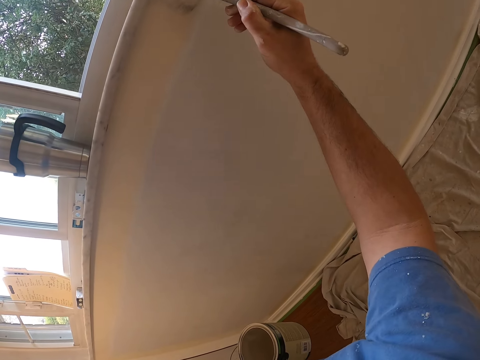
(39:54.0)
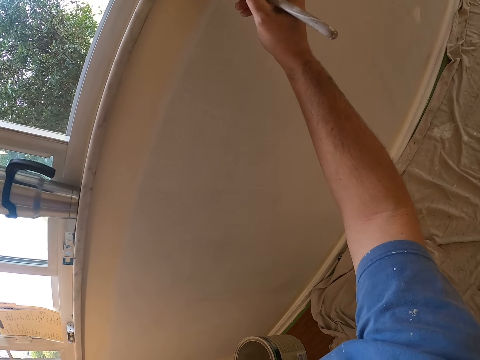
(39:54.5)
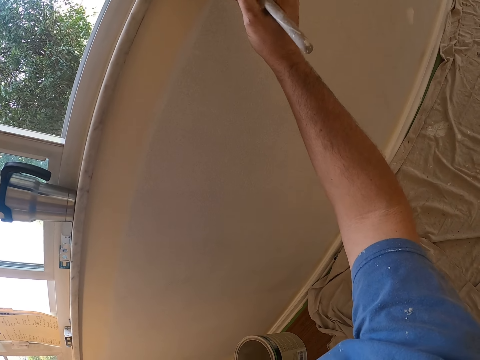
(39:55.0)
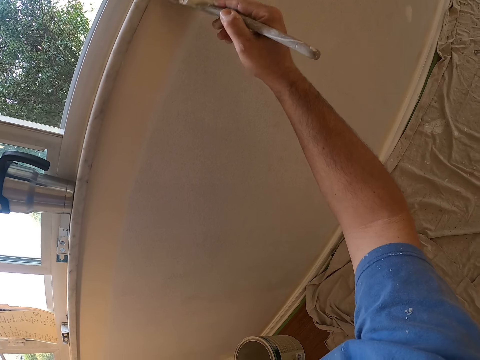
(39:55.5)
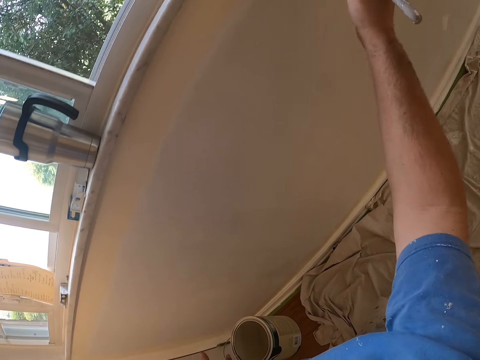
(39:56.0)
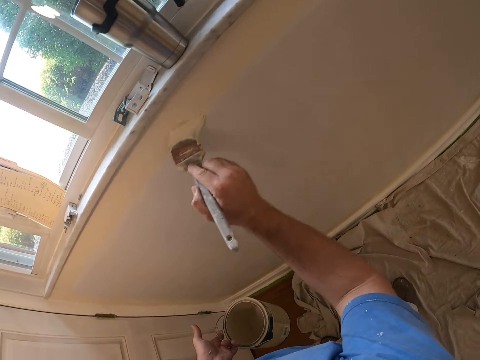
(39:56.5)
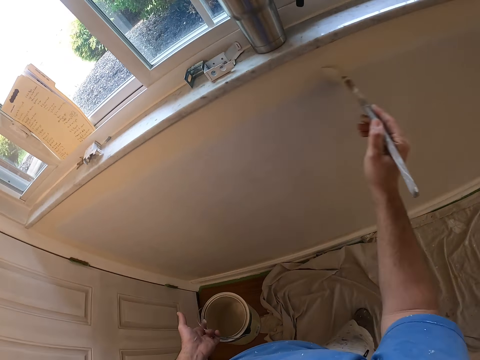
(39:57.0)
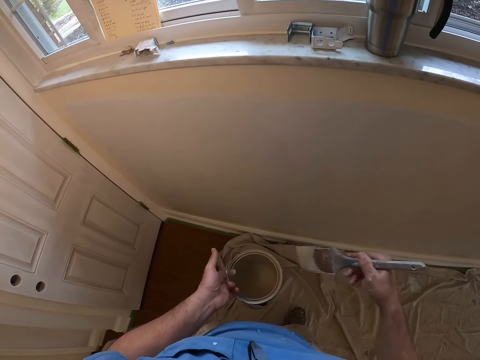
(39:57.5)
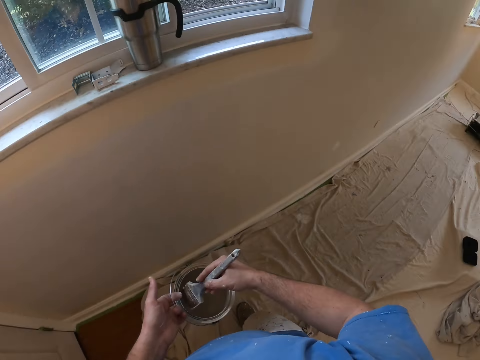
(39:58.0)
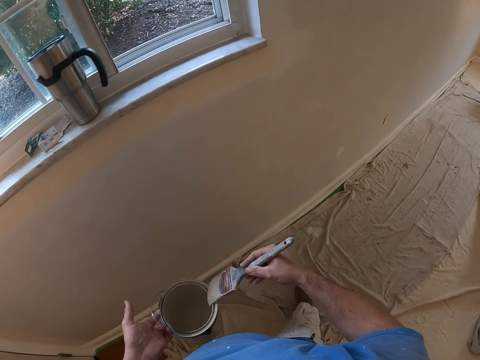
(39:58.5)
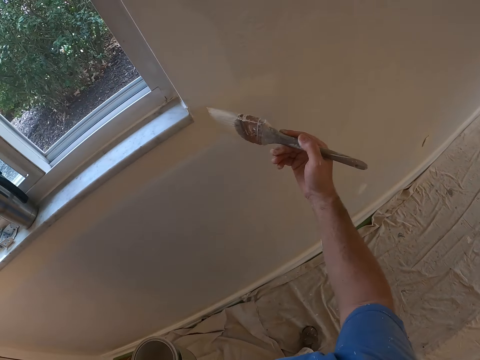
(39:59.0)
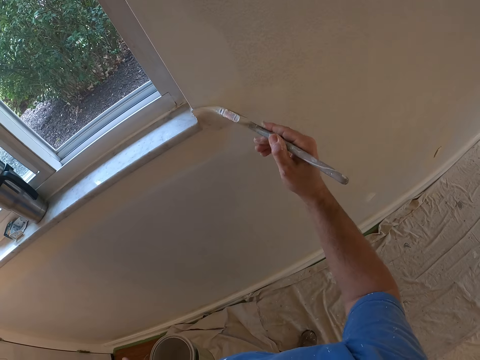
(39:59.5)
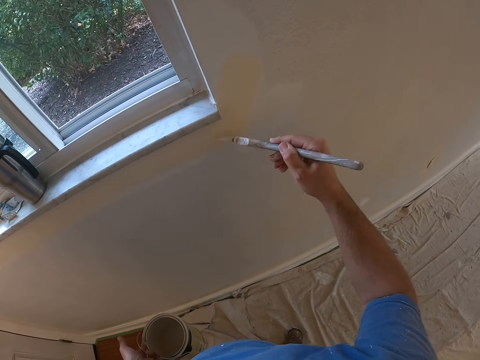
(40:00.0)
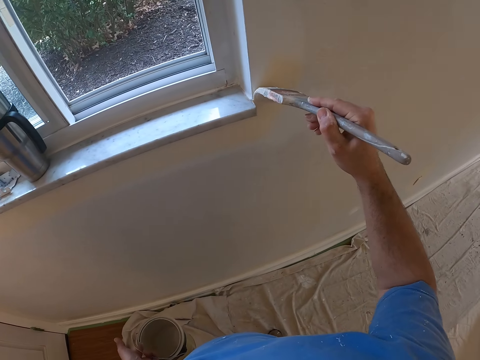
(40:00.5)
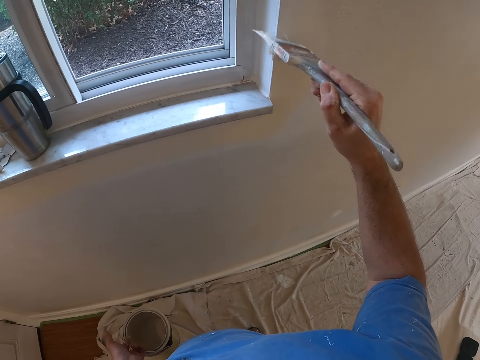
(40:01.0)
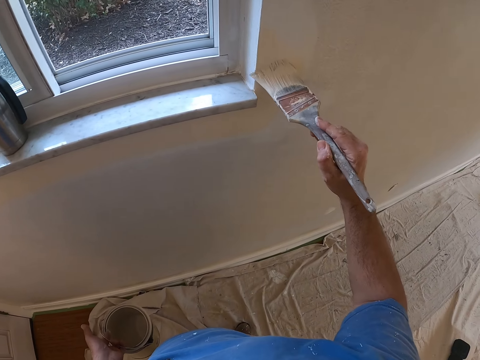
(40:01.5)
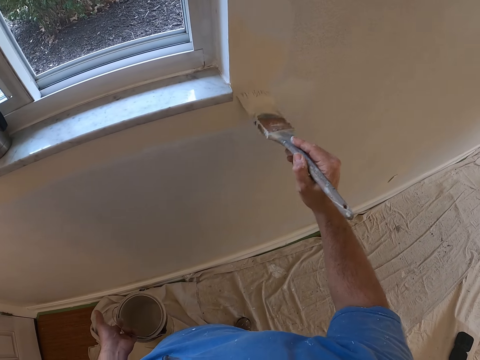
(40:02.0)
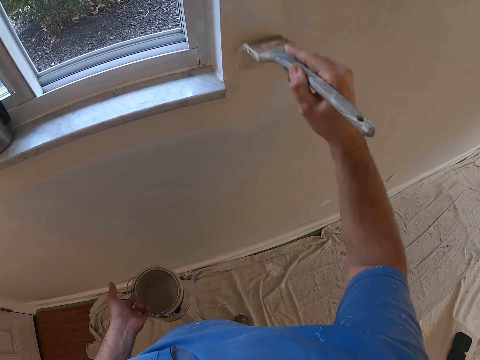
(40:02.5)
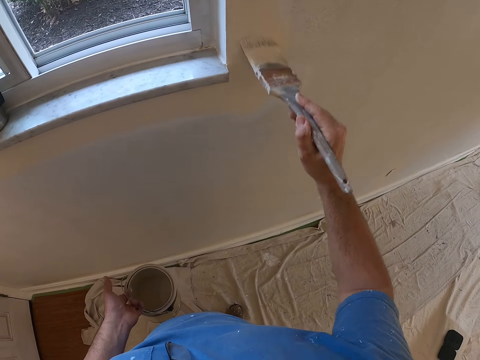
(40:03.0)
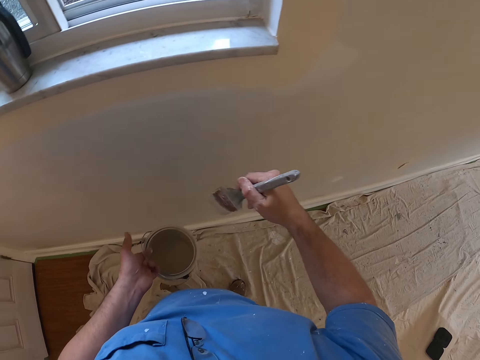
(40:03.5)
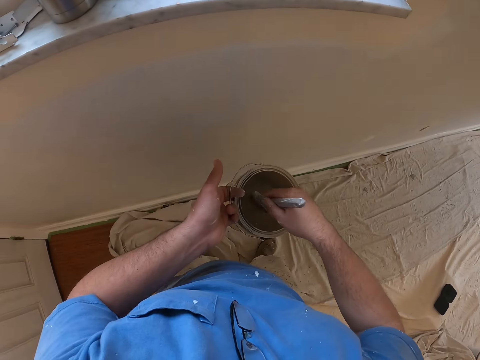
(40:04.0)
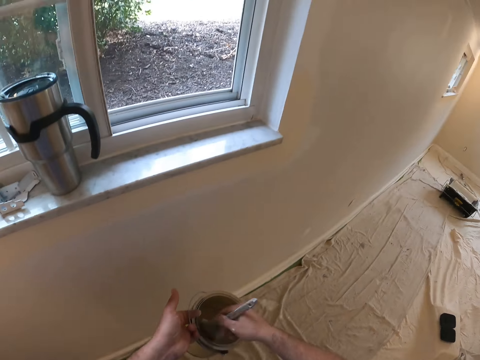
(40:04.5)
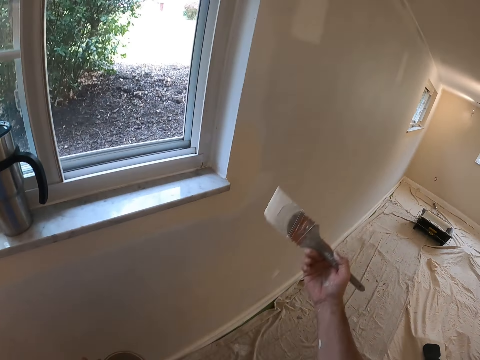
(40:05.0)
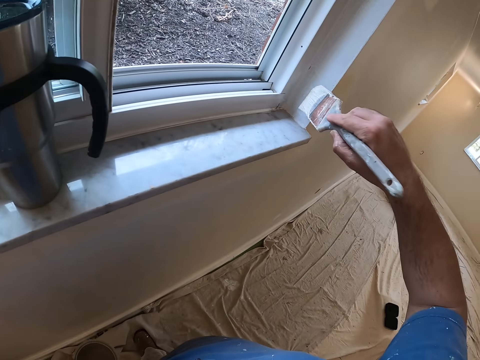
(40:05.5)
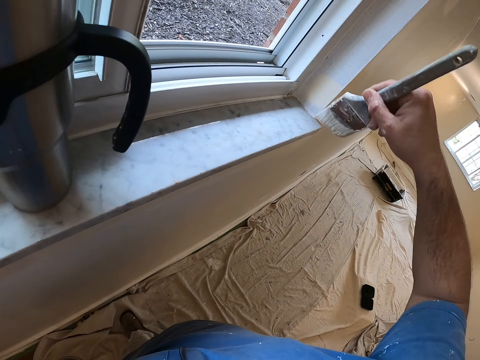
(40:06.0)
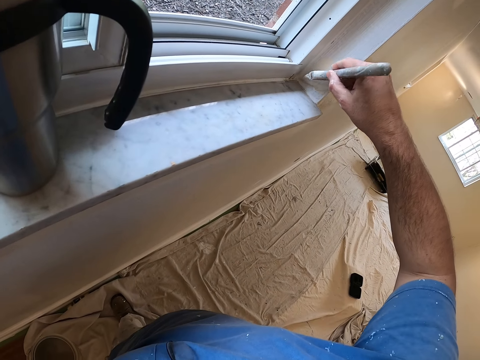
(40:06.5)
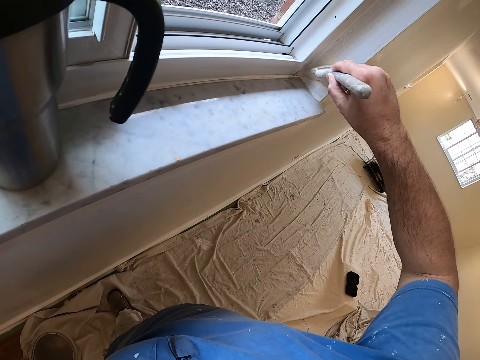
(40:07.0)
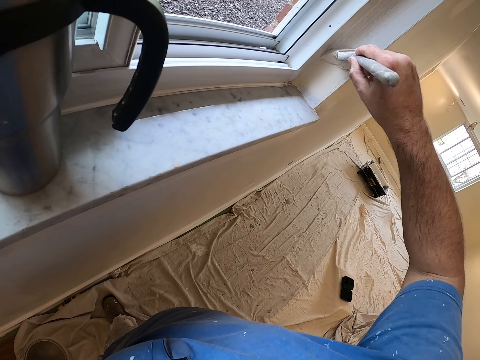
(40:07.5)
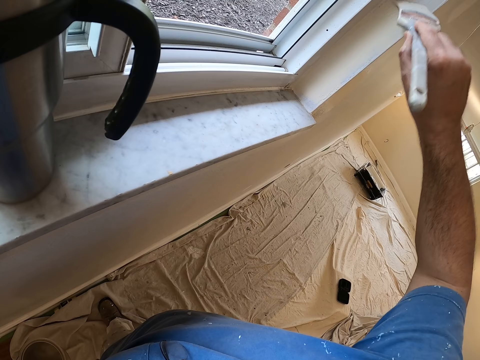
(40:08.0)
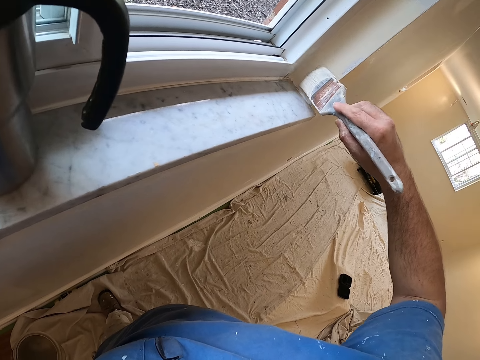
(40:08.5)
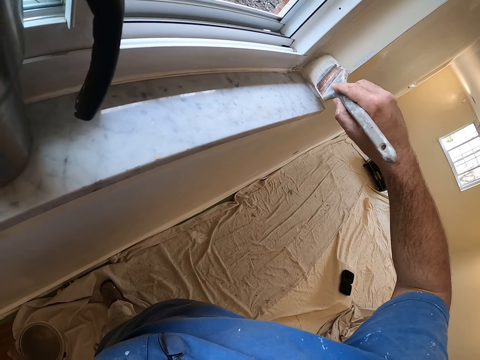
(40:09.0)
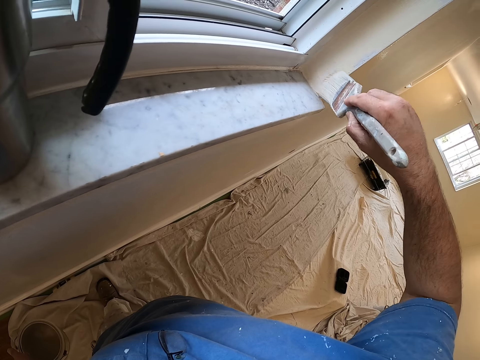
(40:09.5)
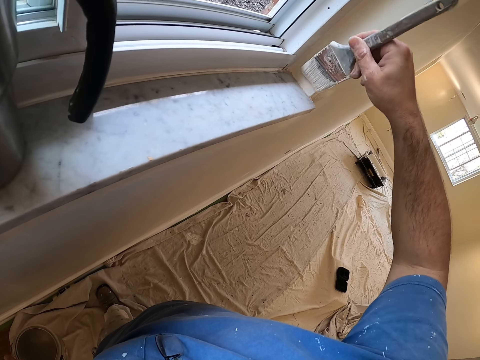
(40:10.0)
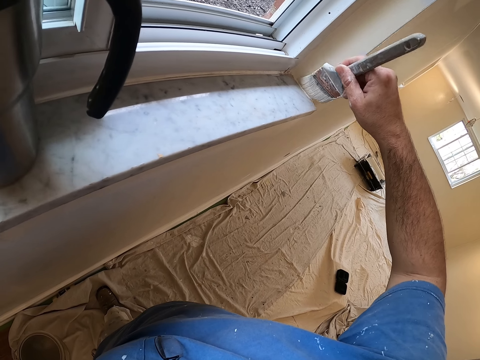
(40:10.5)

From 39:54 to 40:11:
The camera wearer dips the paint brush in his right hand into the paint container in his left hand. He moves to the right. He paints the edge of the wall with the paint brush in his right hand. He dips the paint brush in his right hand into the paint container in his left hand. He lifts the paint container. He paints the edge of the wall with the paint brush in his right hand.

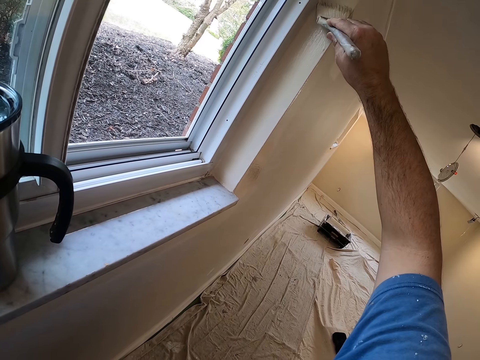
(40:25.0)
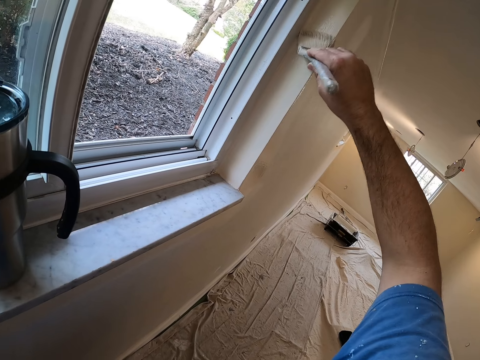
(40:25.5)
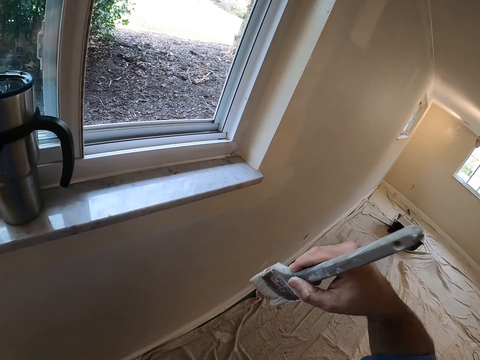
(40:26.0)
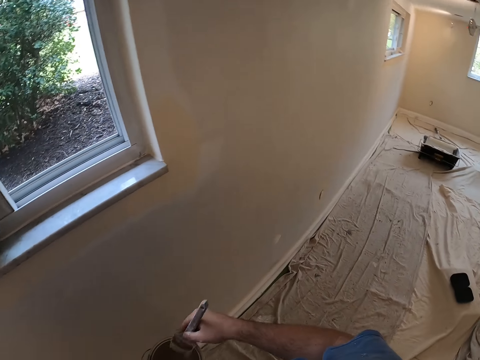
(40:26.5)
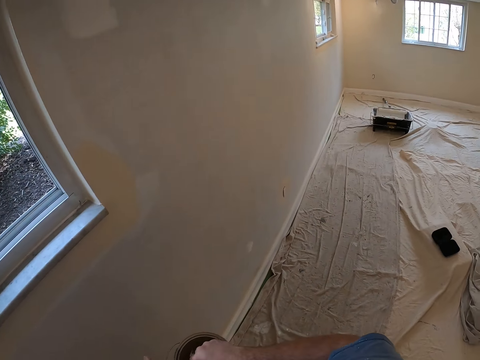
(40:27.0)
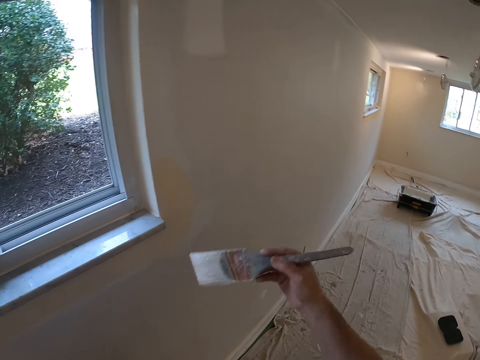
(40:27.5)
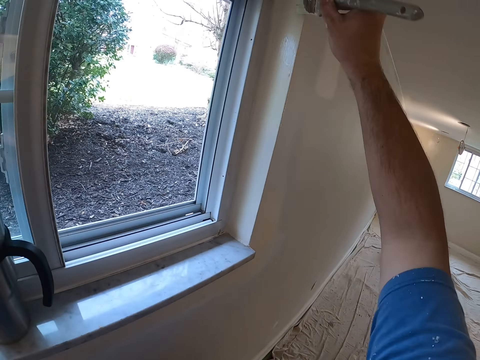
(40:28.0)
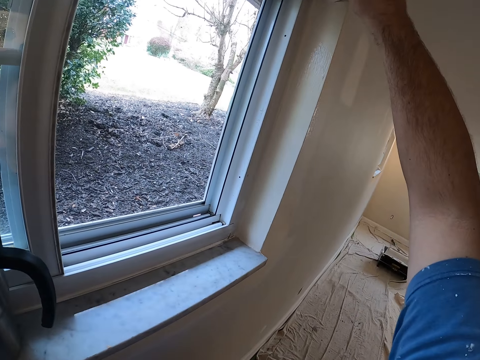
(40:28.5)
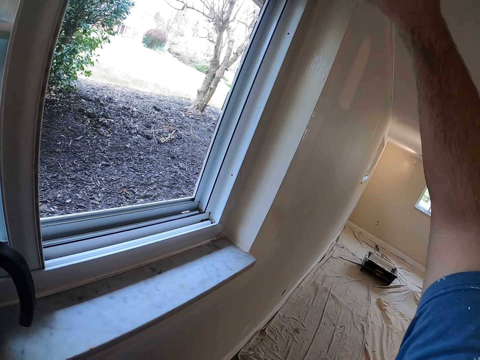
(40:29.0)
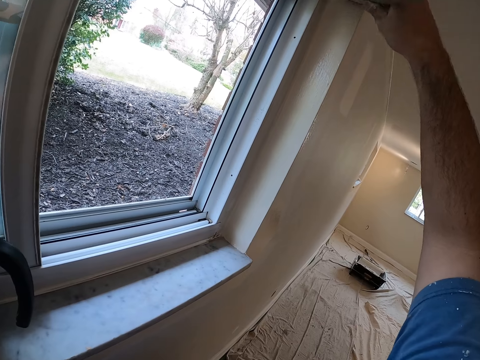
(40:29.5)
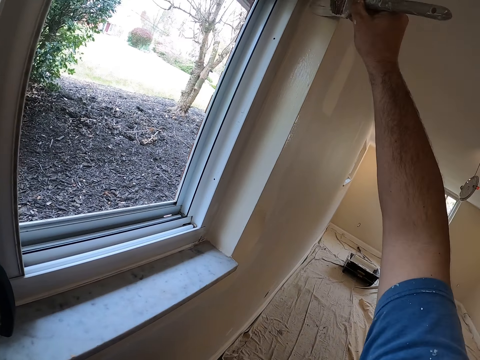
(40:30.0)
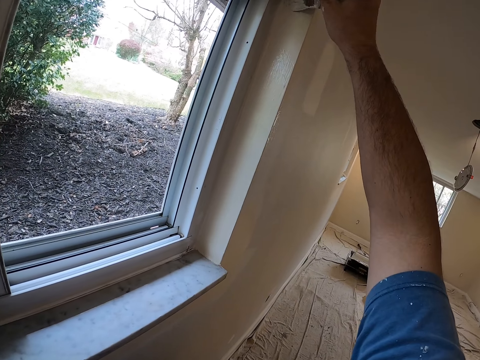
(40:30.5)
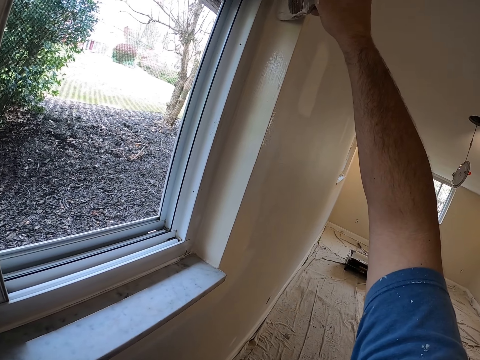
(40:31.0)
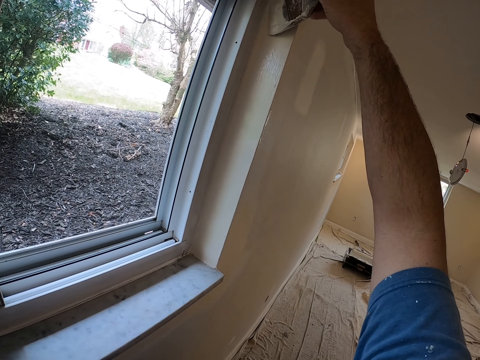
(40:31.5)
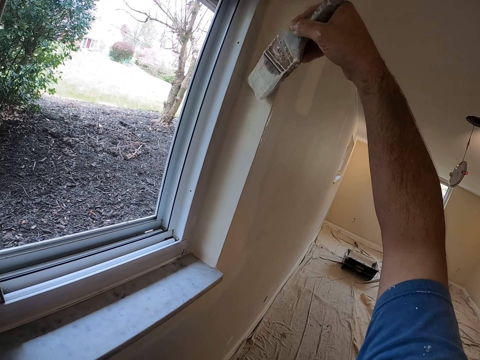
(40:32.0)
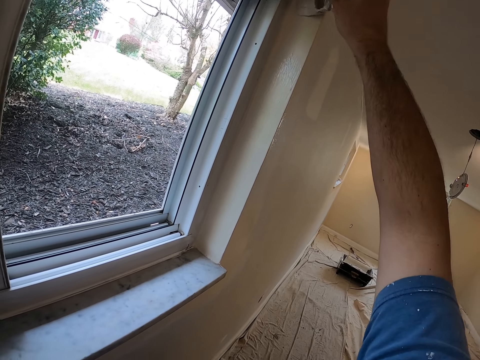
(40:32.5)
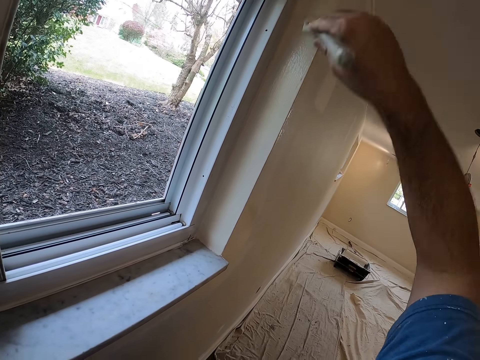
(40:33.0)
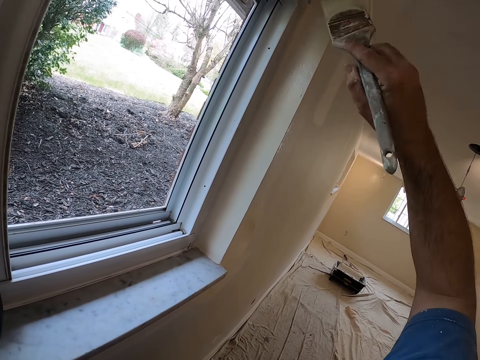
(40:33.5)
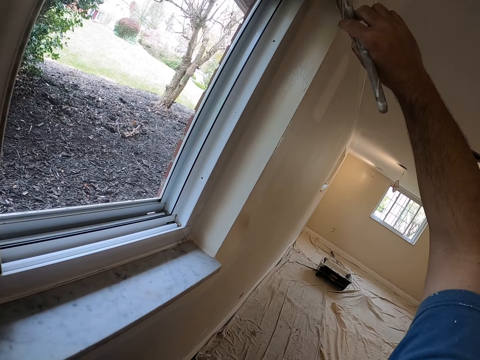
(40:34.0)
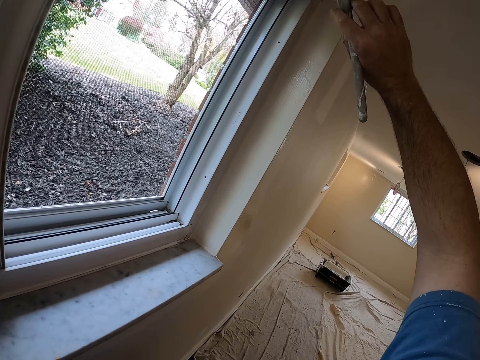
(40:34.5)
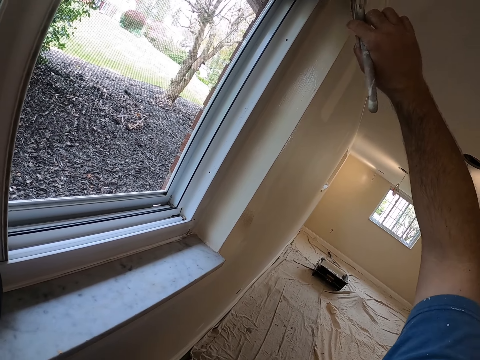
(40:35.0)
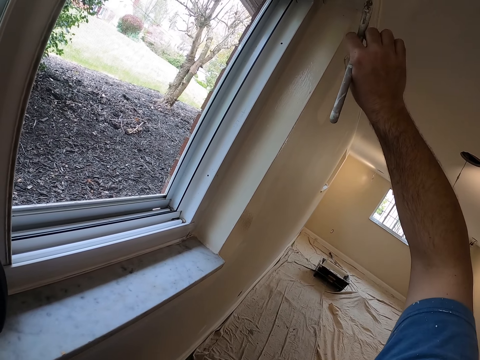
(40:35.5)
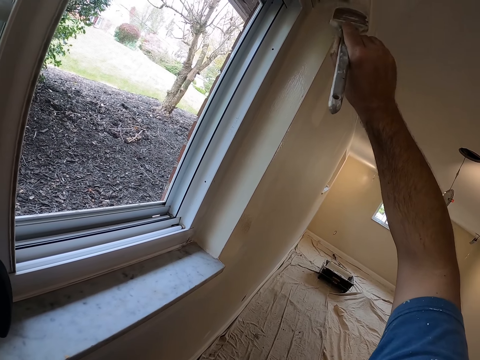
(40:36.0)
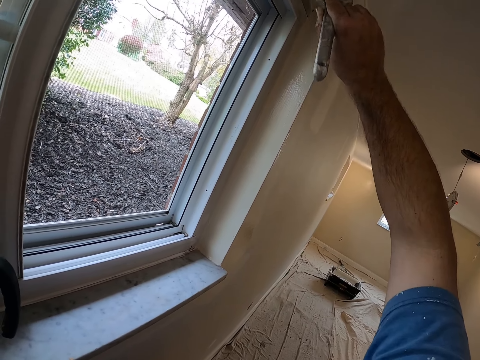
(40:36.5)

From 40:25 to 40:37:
The camera wearer dips the paint brush in his right hand into the paint container in his left hand. He paints the edge of the wall with the paint brush in his right hand.
